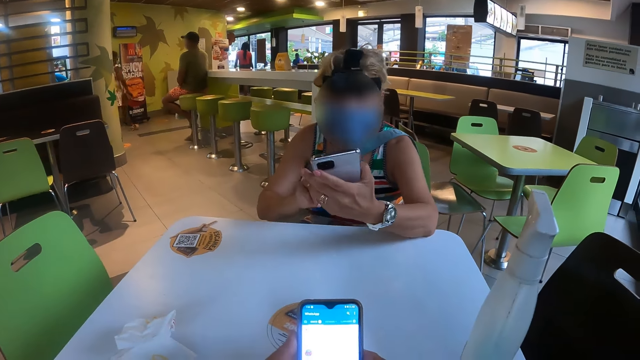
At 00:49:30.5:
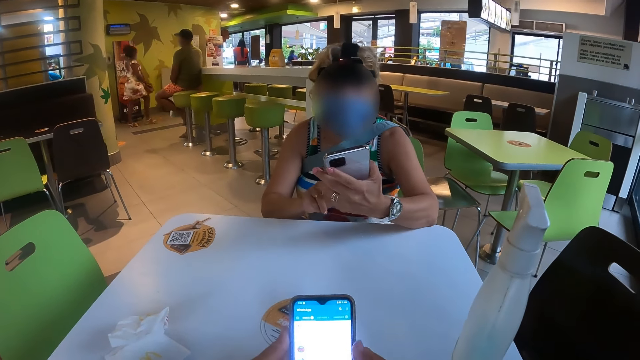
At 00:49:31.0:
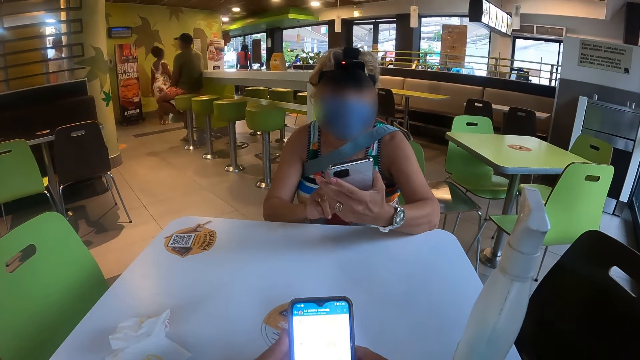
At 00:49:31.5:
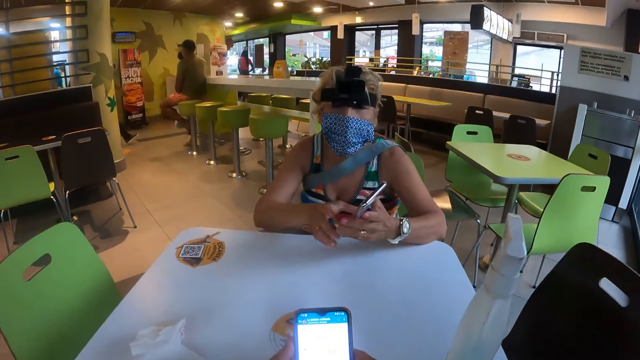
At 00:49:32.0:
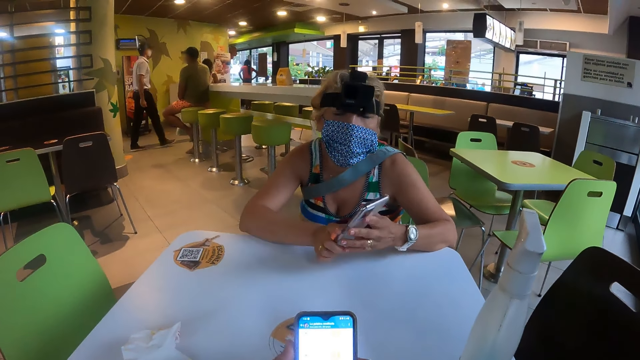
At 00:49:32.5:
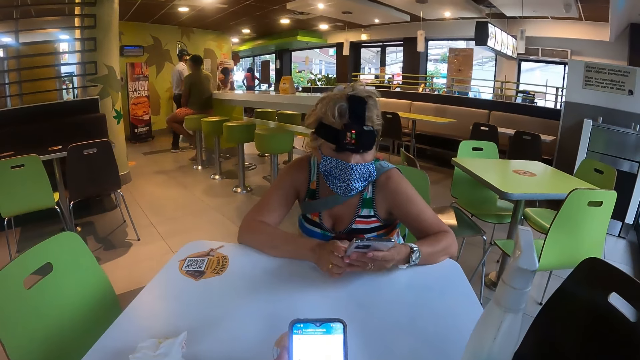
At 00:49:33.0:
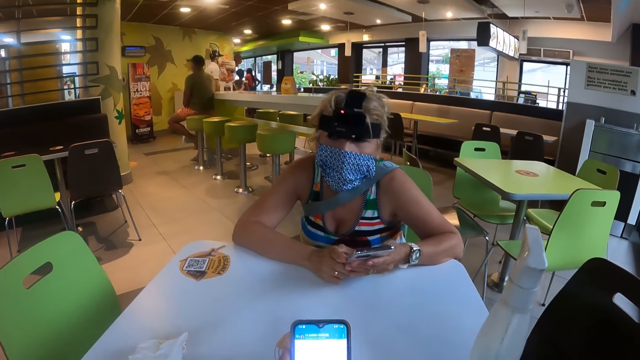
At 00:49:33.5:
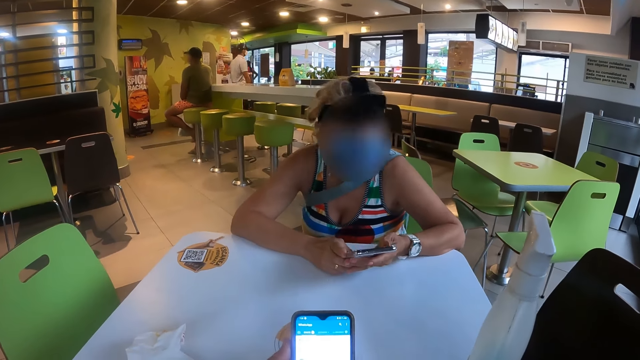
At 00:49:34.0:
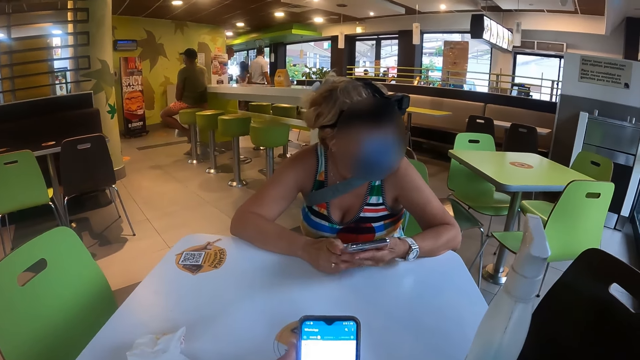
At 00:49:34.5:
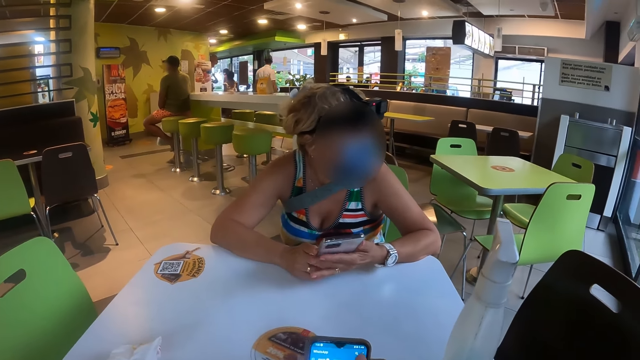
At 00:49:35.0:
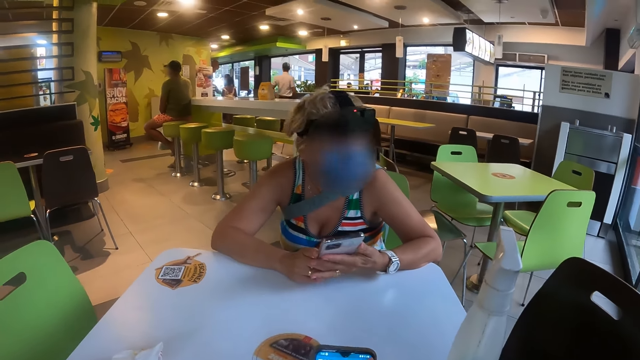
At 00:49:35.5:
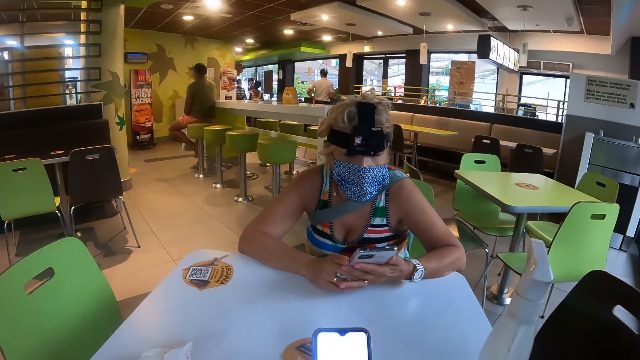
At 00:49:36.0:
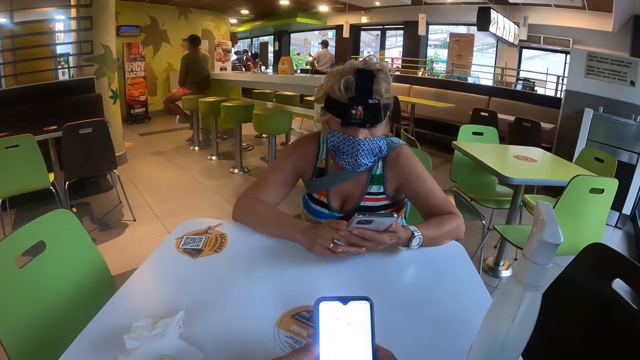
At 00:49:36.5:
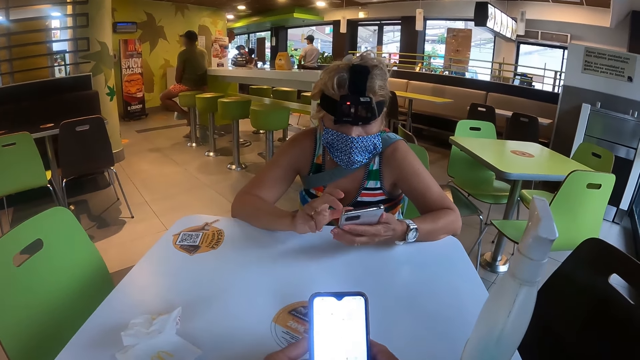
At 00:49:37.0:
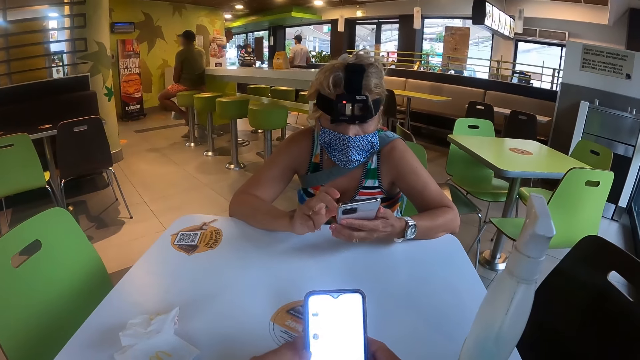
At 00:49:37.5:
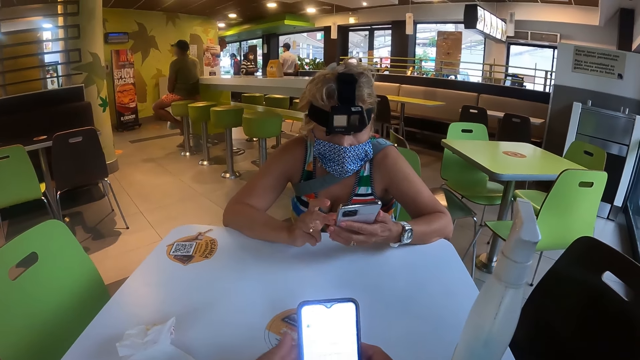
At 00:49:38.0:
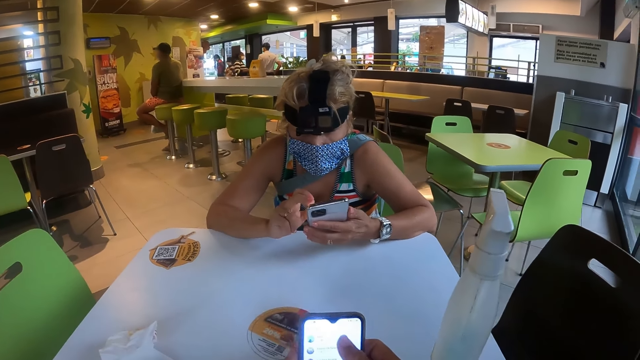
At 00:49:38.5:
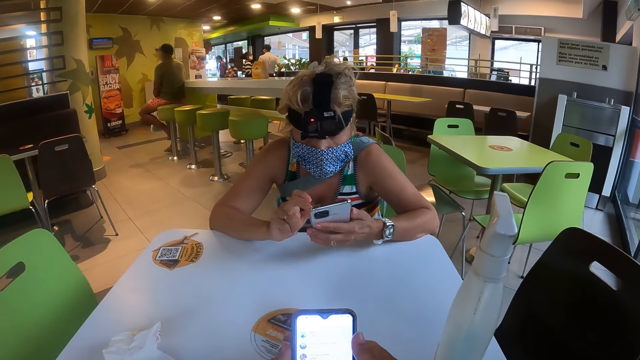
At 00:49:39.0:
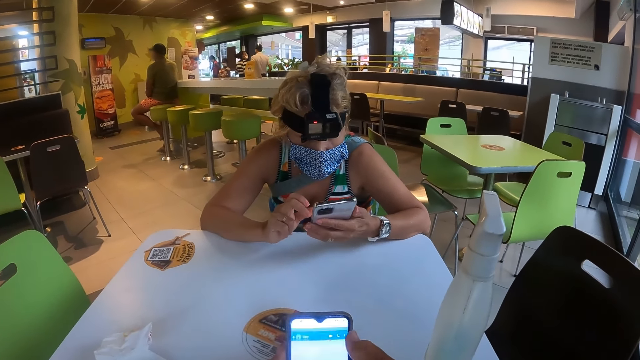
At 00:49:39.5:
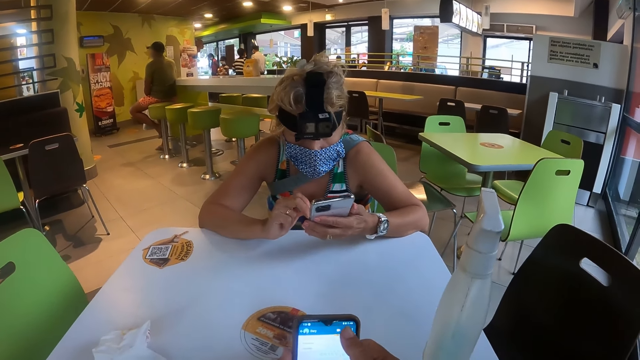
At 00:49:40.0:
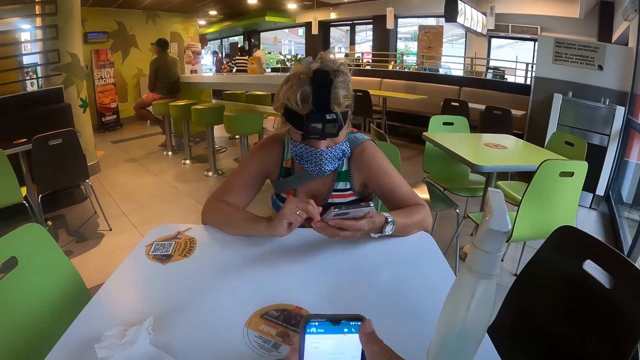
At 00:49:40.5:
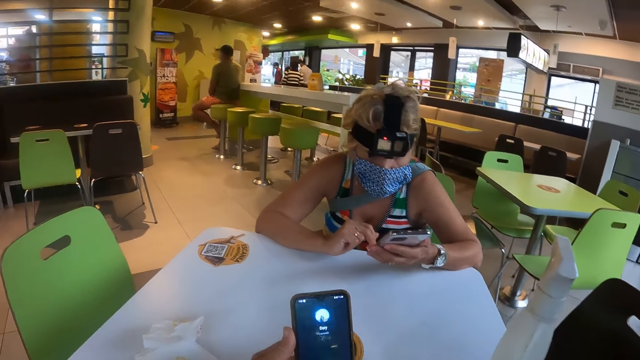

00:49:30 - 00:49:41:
A woman adjusts posture. She adjusts a phone and operates the phone. She looks around in the restaurant. She operates the phone.

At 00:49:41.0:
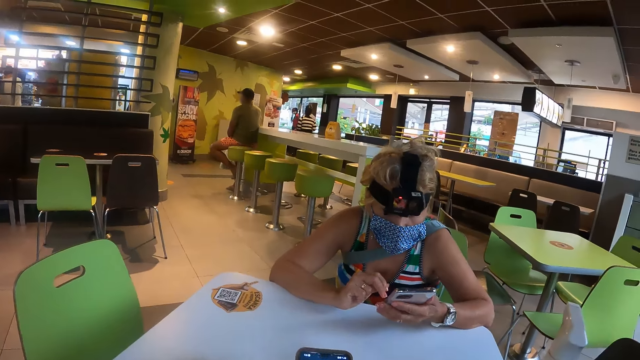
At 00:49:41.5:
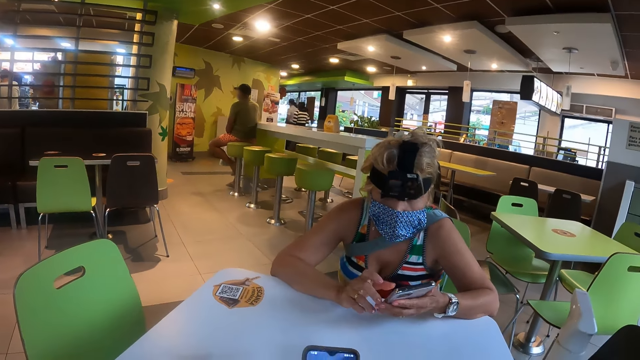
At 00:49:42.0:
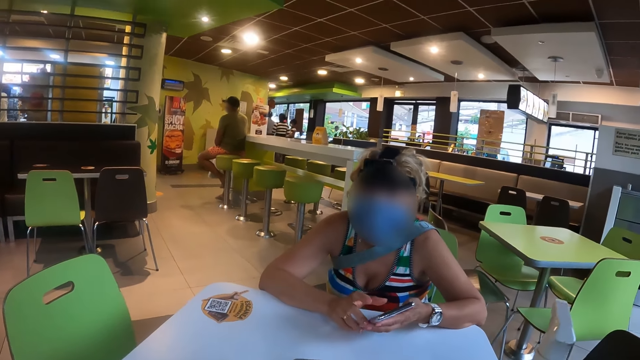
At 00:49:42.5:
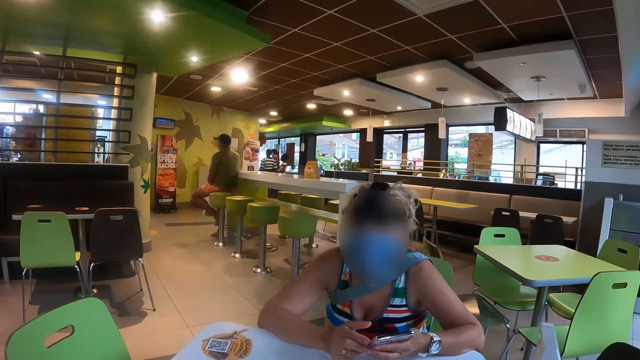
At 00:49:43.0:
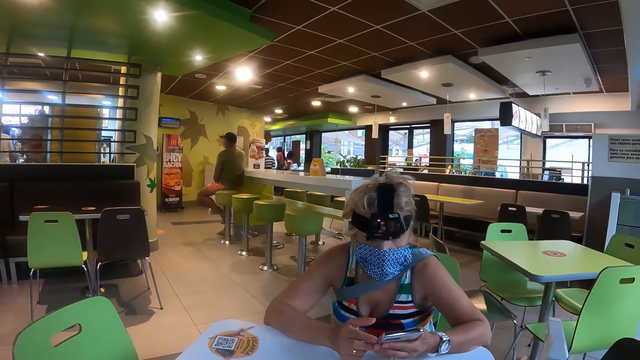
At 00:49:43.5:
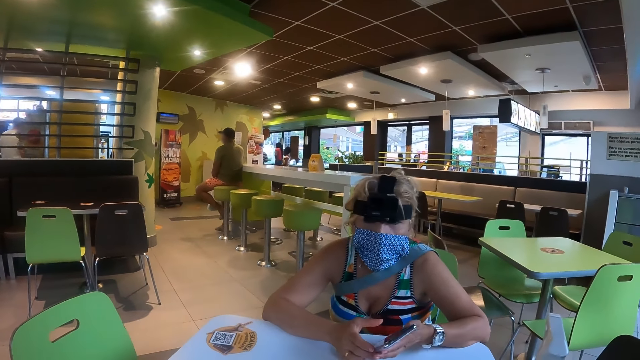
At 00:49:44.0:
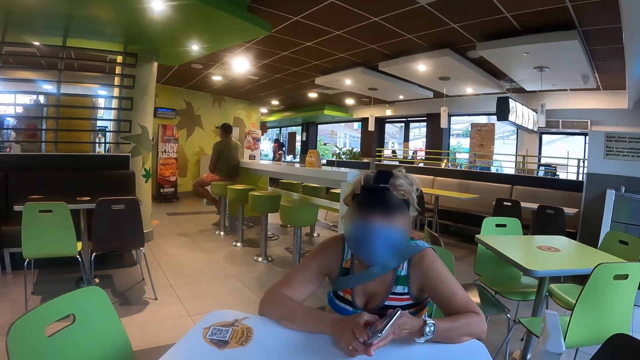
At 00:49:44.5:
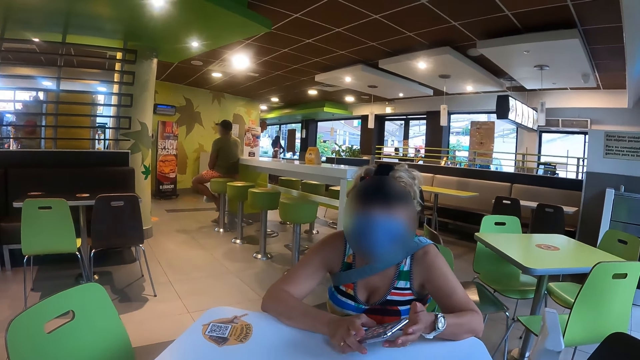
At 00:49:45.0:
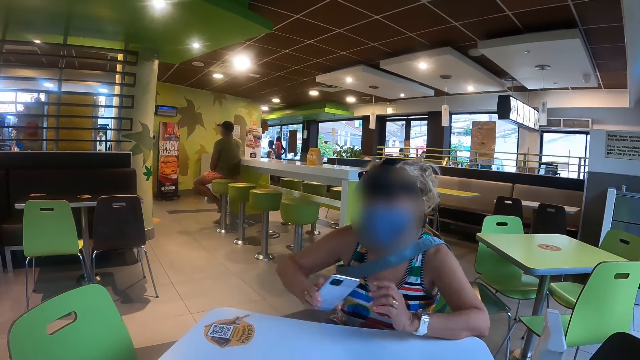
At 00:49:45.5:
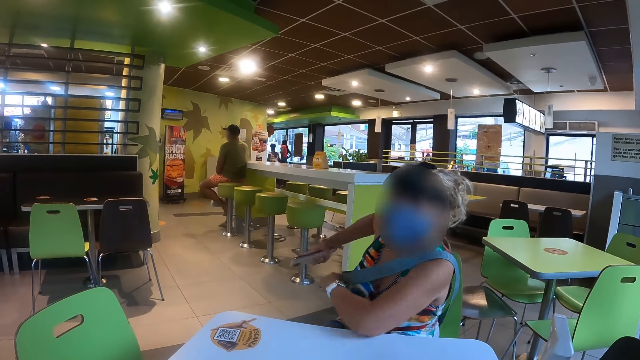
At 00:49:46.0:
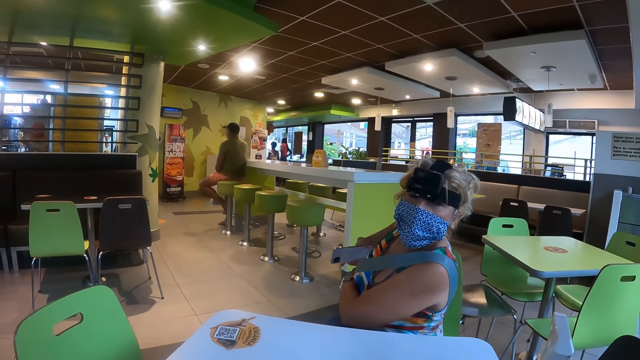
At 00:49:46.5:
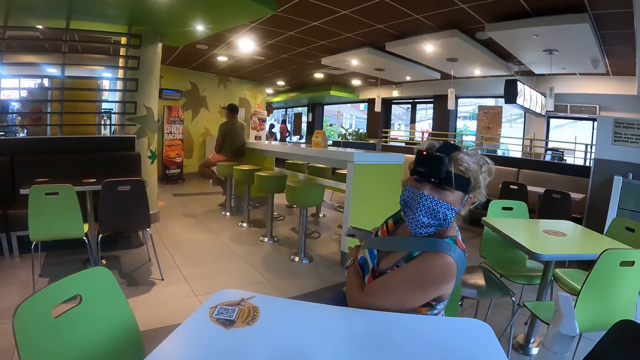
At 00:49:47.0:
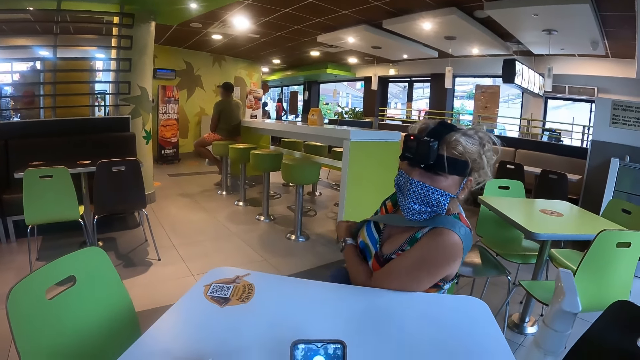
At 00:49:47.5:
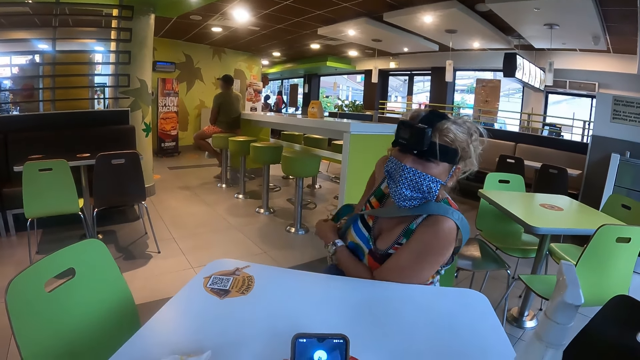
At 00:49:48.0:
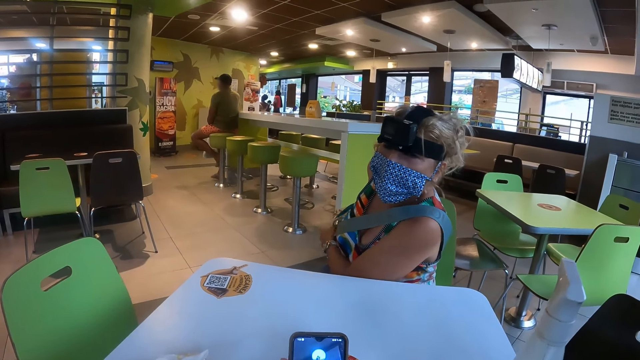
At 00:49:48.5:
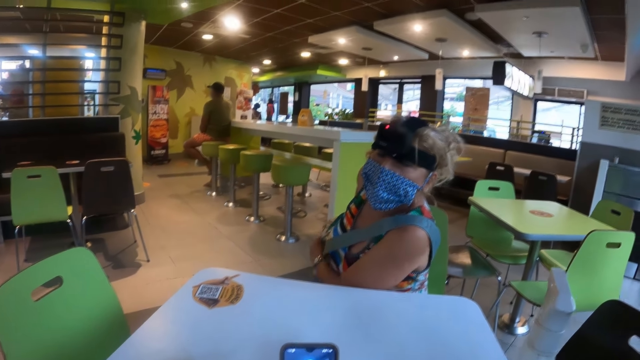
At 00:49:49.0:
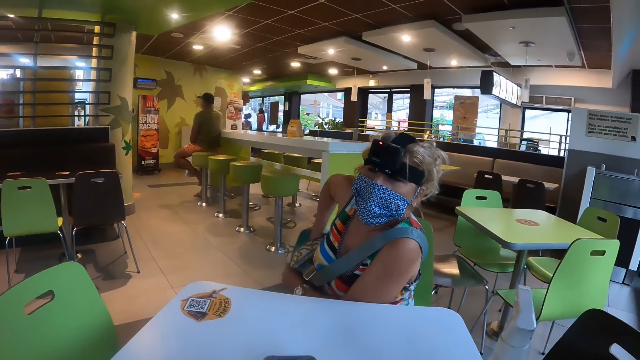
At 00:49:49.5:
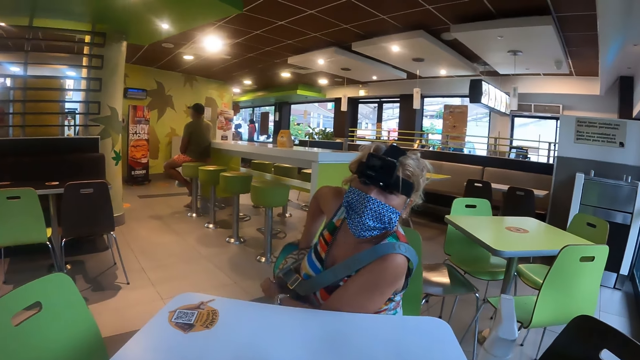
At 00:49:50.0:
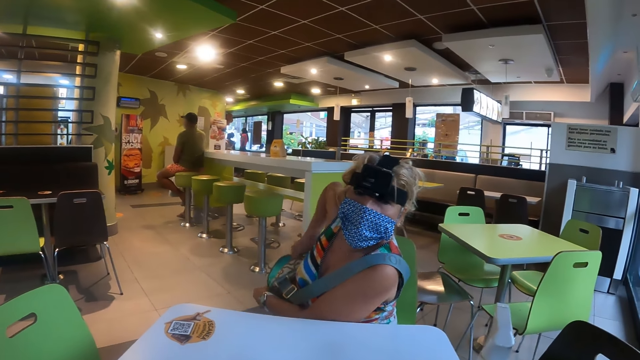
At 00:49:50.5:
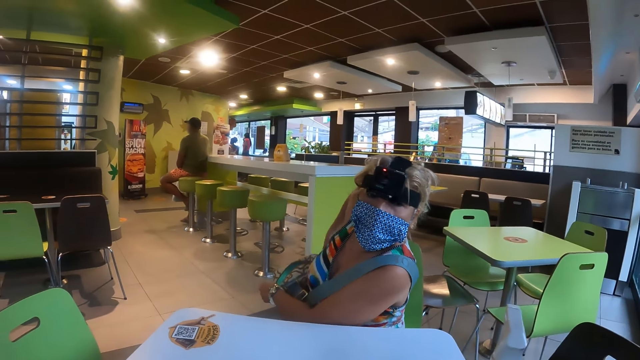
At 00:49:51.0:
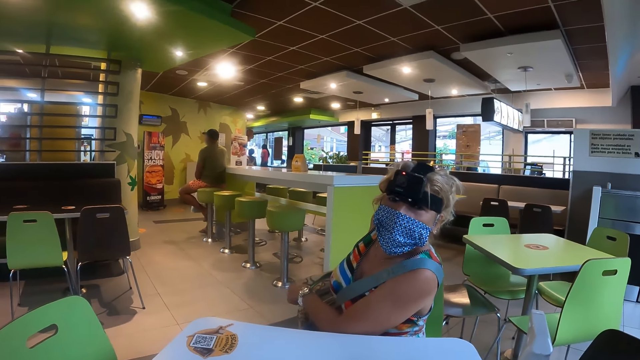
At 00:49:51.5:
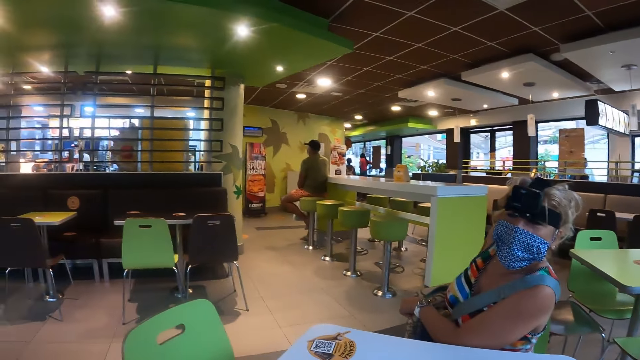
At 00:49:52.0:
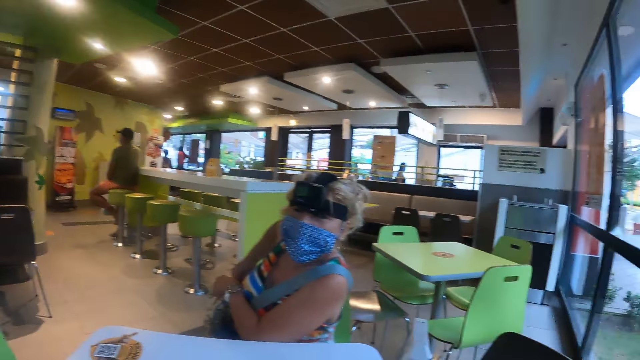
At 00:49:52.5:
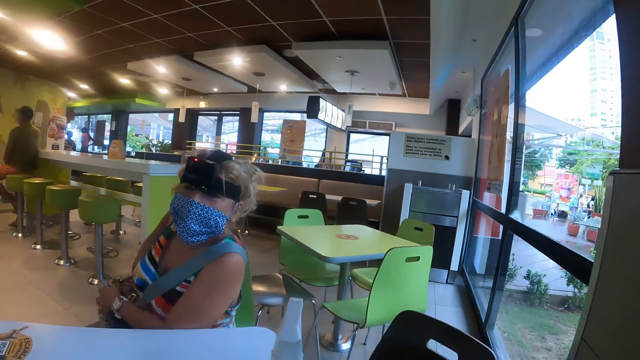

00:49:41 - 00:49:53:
The camera wearer converses with a woman. The woman holds a phone in the right hand. The woman puts the phone in the bag.
